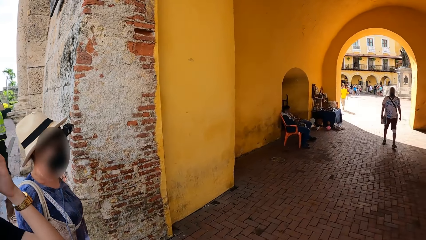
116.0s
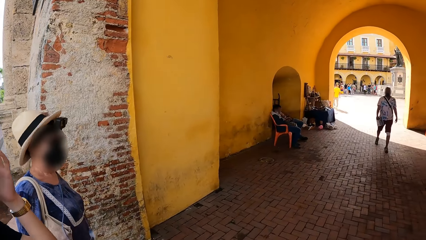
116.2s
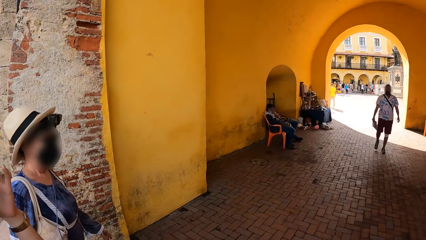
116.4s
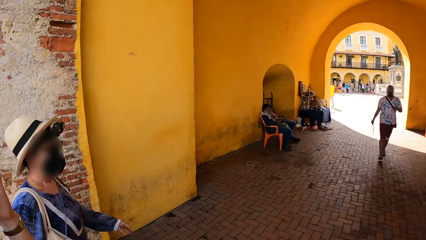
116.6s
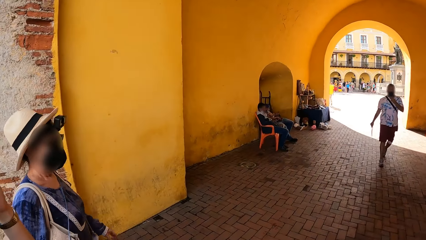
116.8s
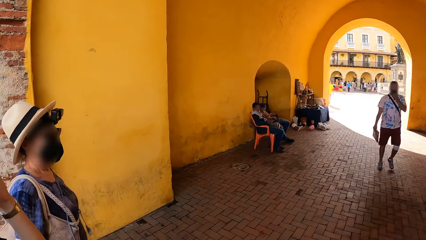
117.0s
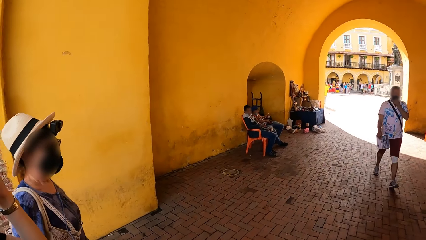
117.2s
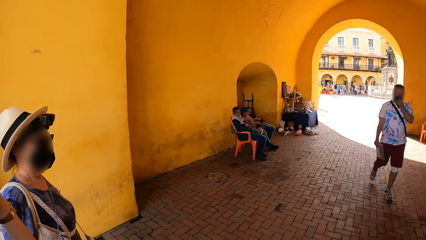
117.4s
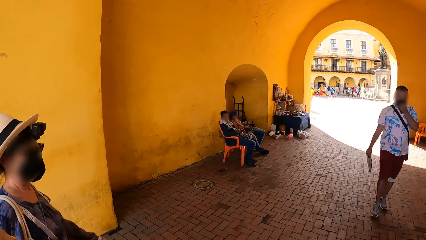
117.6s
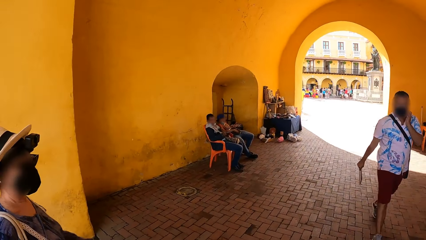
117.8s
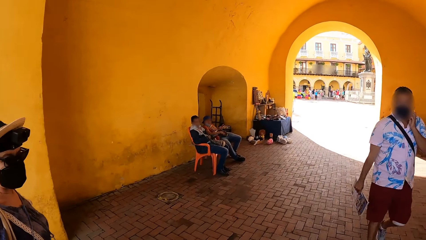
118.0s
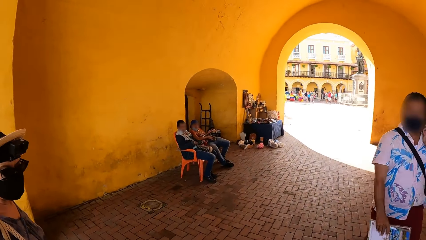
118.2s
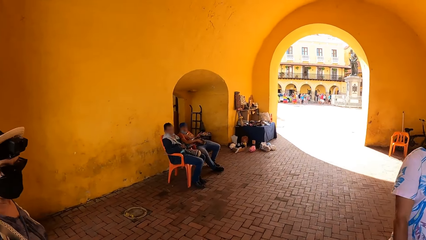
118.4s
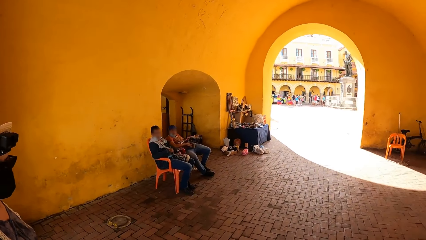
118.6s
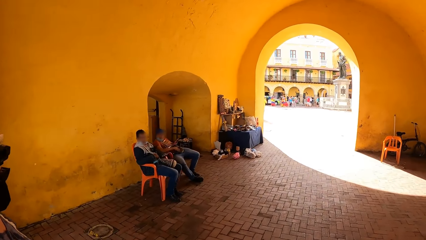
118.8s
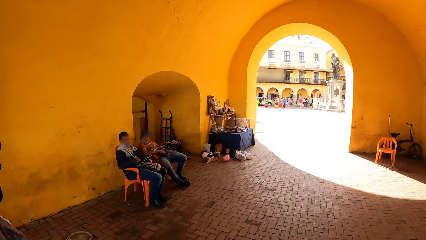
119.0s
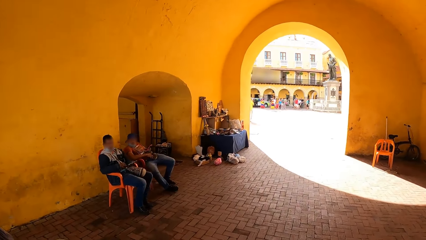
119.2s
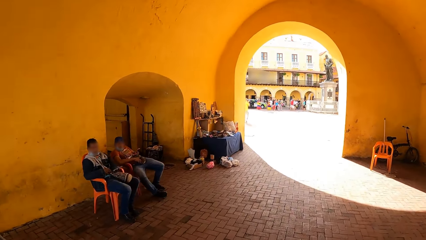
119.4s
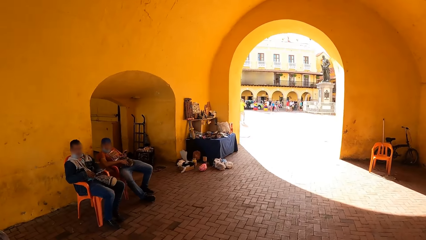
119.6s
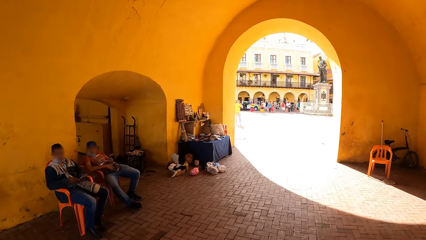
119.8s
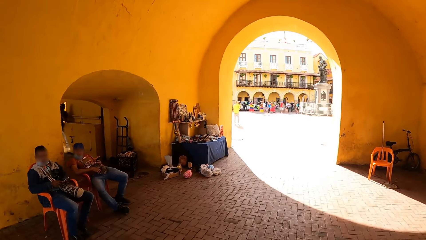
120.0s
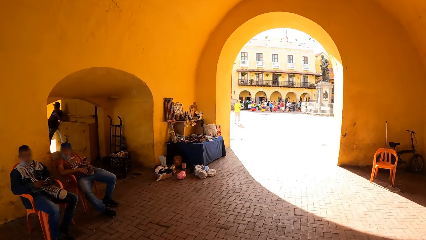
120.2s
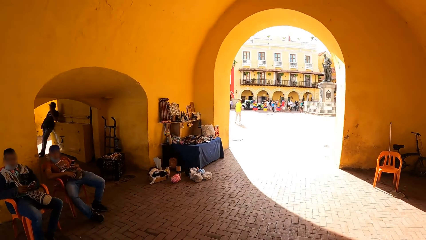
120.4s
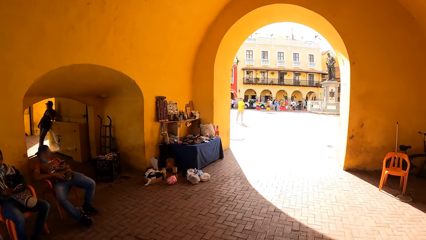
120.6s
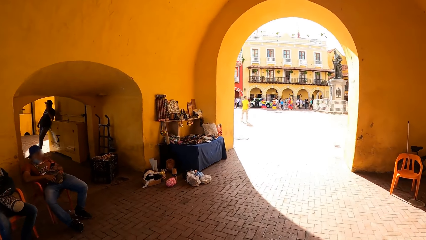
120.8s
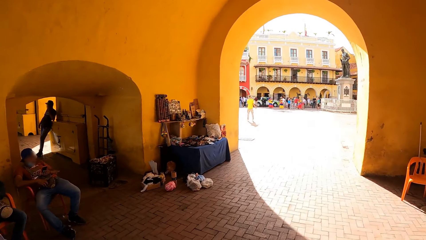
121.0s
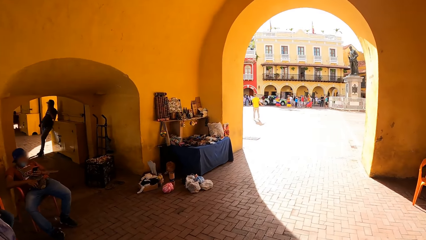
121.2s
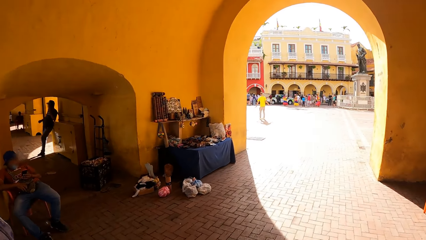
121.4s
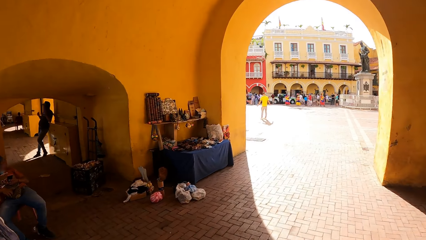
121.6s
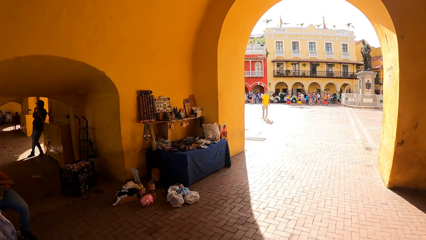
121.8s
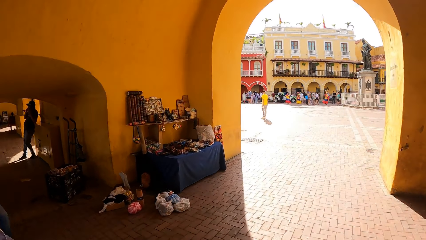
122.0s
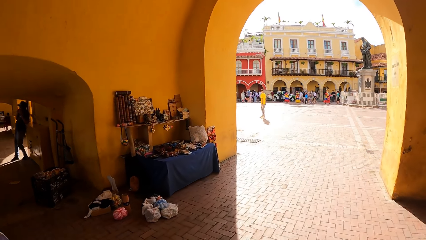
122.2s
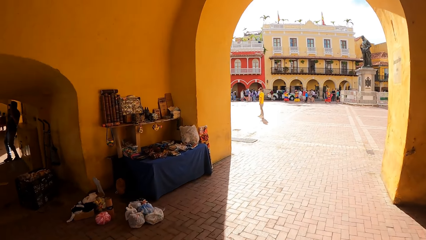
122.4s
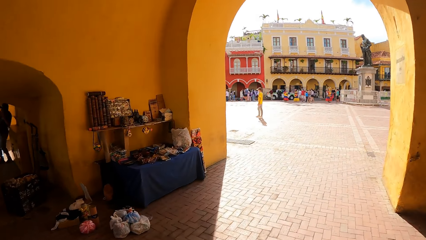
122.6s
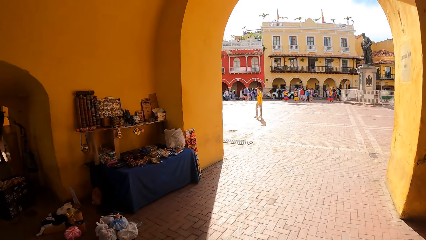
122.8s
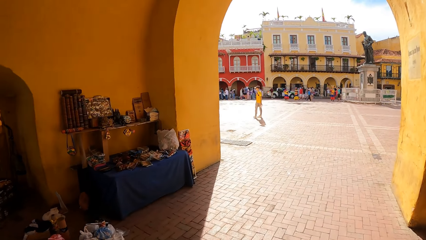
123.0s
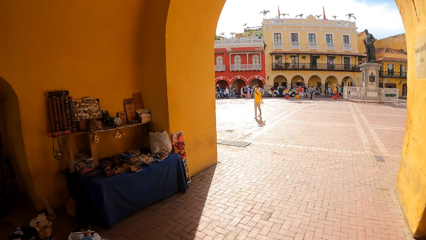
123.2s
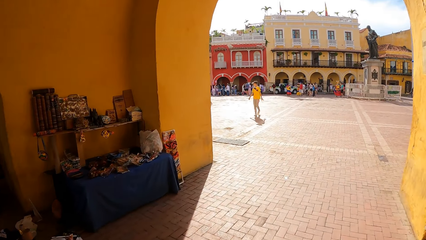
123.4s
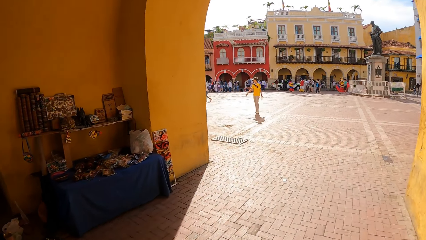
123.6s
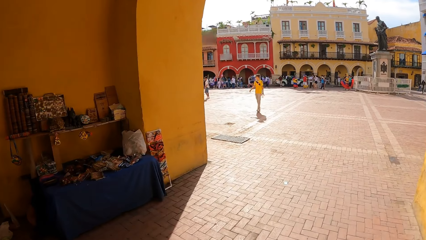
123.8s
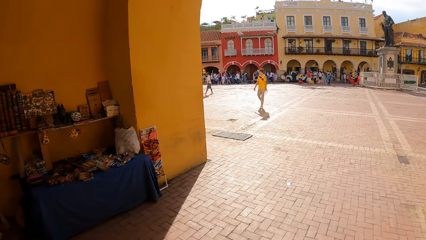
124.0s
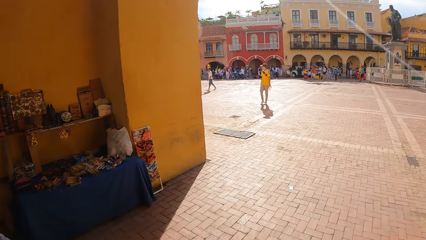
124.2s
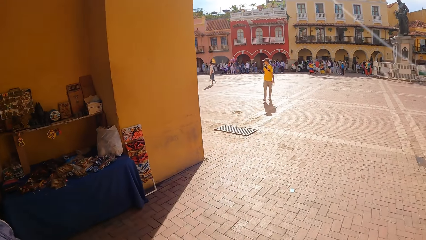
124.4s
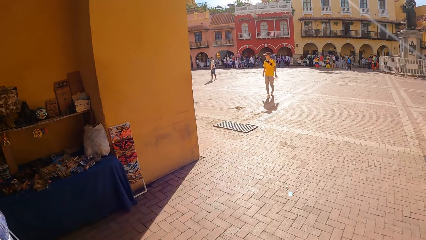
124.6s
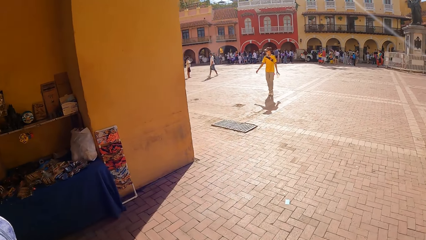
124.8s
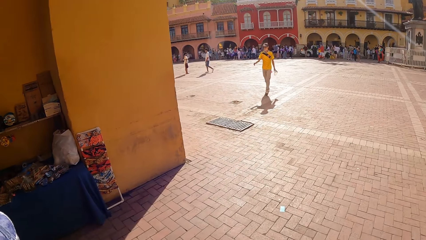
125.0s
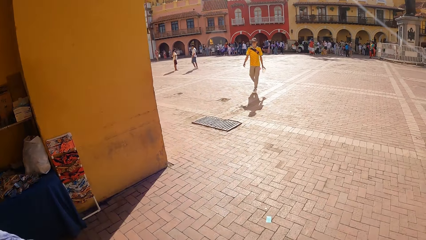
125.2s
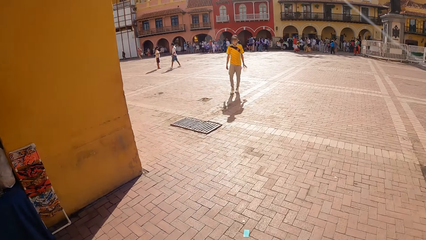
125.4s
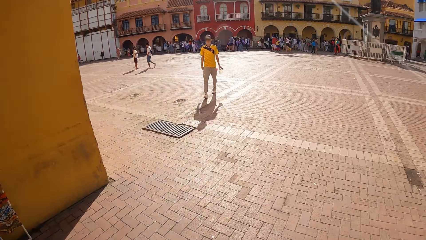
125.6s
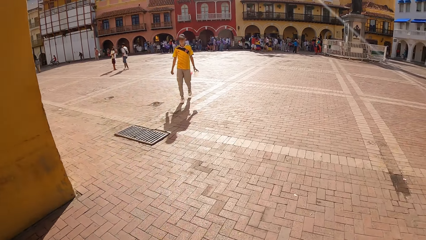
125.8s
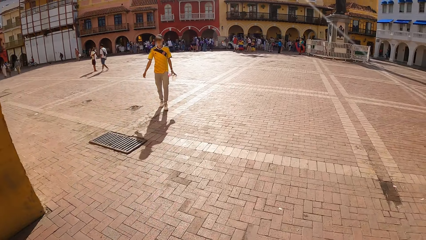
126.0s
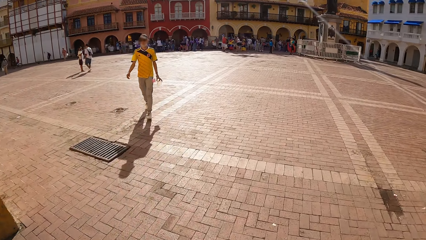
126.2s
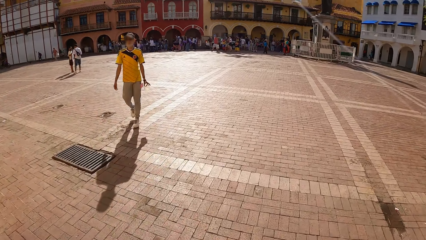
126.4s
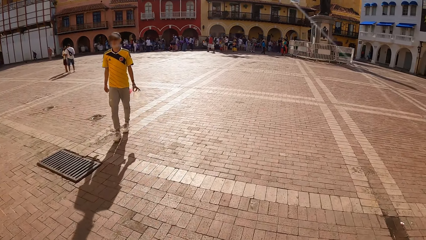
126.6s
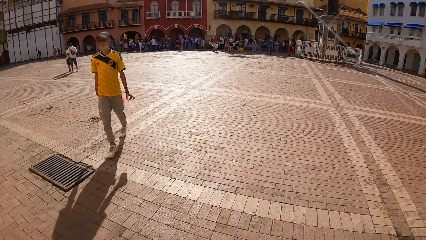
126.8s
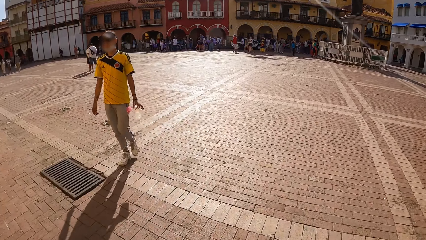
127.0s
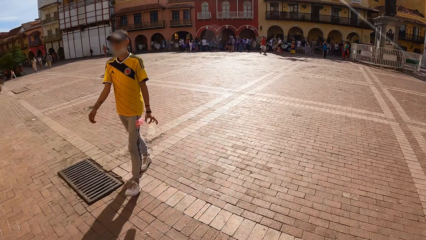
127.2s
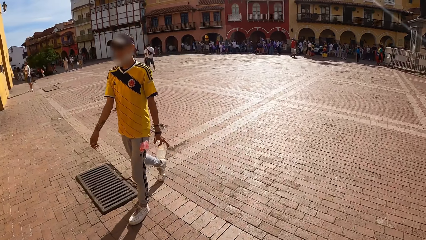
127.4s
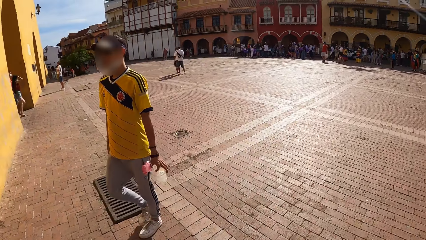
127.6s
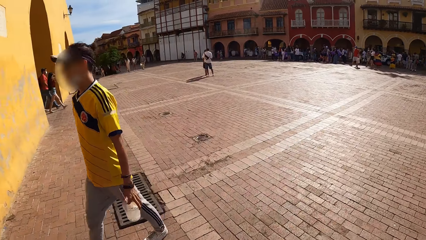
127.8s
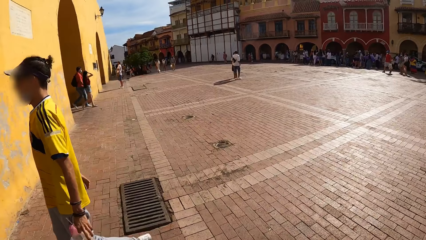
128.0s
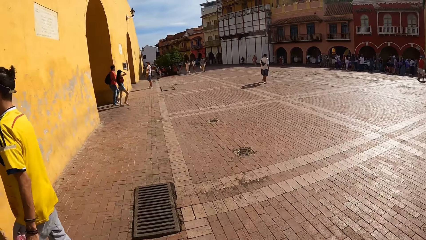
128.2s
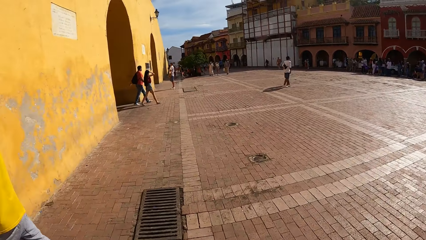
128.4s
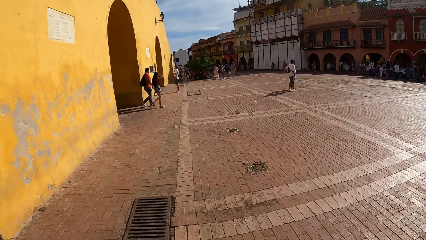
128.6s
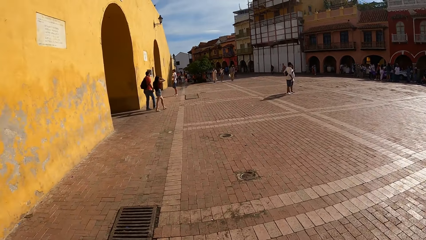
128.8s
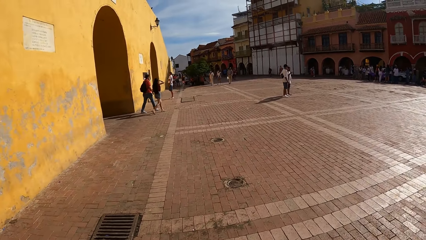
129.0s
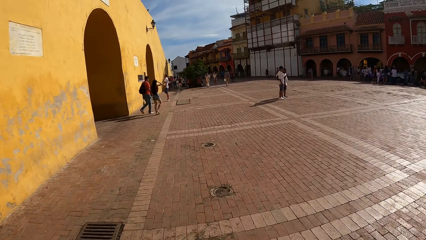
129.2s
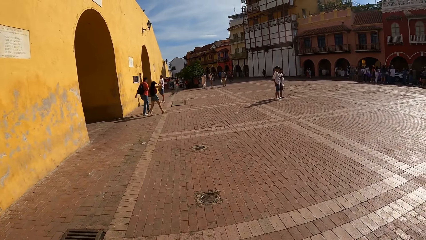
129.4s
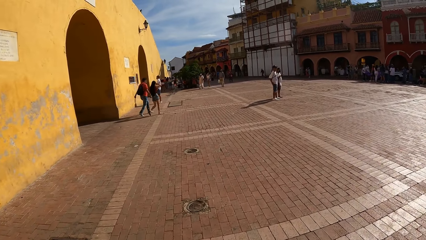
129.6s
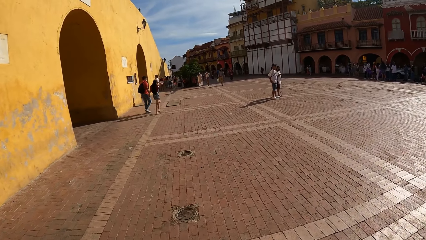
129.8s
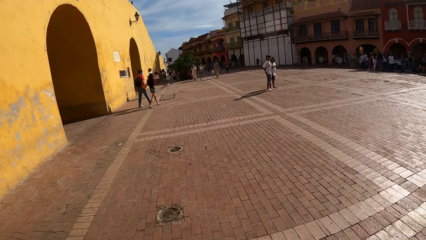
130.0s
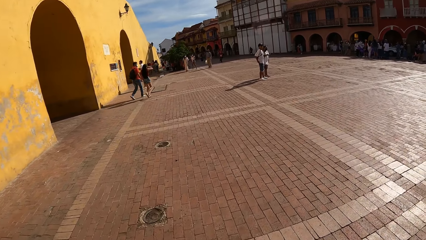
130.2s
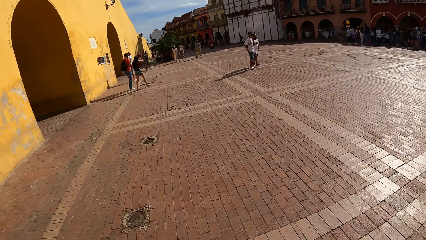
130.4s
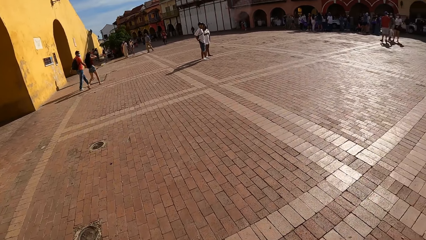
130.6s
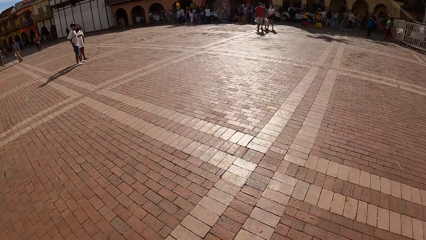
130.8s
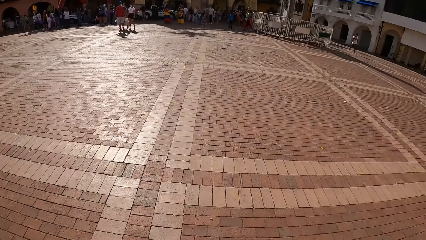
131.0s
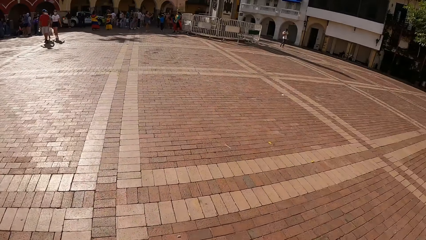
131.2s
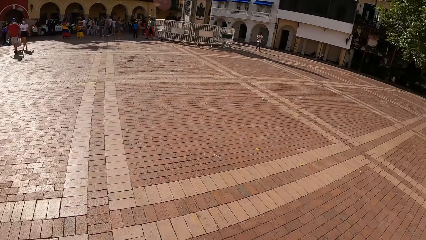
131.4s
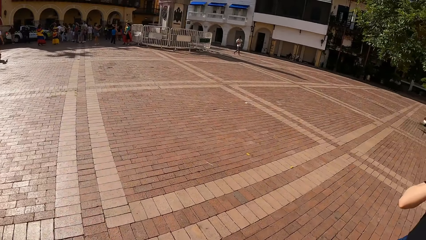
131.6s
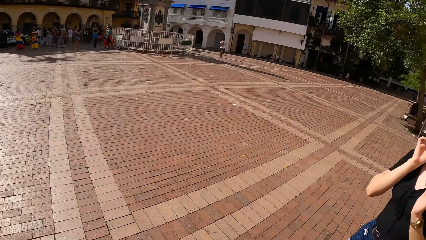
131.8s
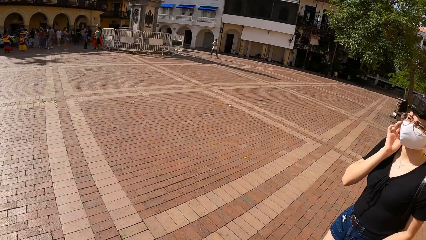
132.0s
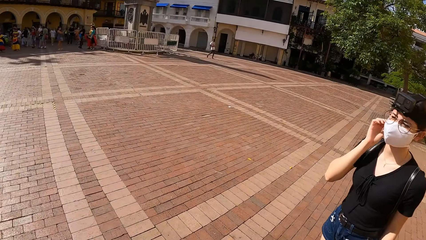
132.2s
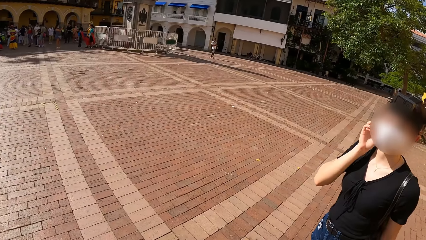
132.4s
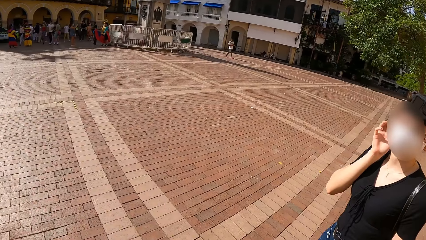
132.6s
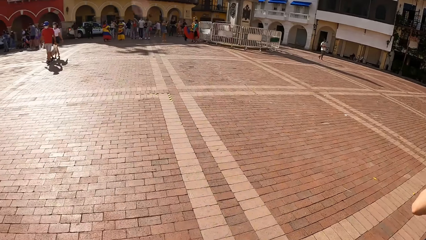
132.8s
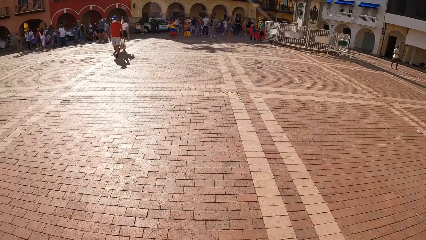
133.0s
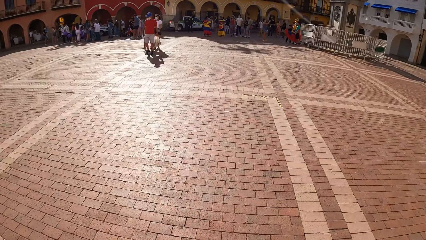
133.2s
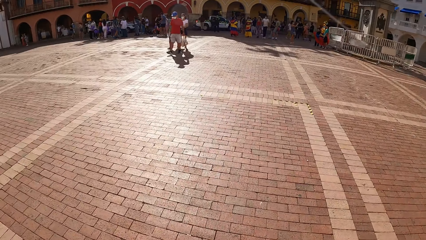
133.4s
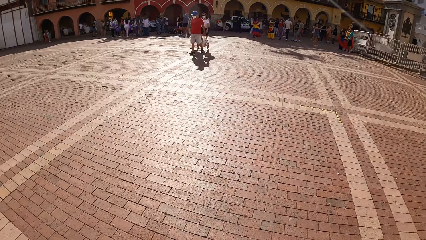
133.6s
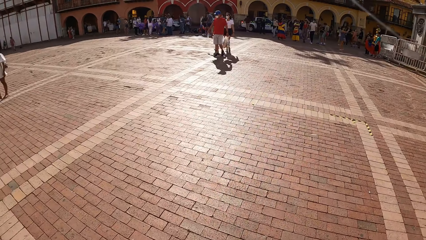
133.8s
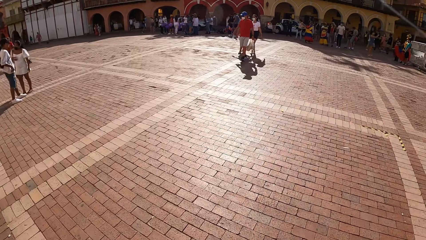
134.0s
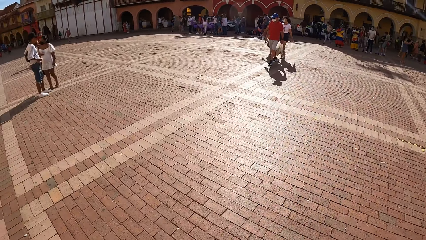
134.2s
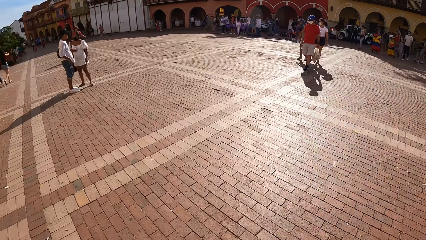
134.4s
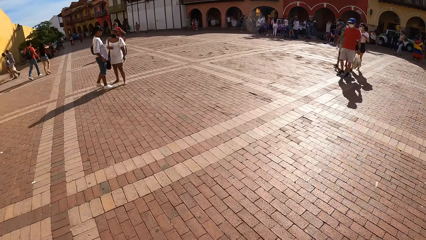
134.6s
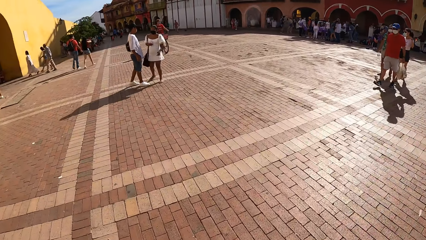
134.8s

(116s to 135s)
The woman touches her face with her right hand. A man touches his face with his left hand. Another man walks past the camera wearer. The camera wearer looks around.
